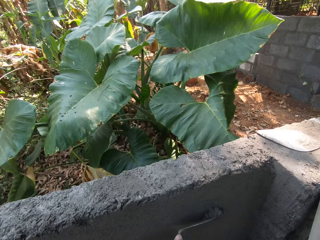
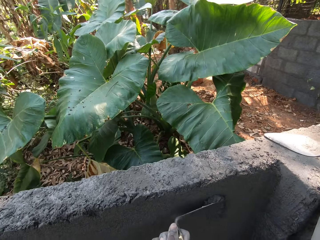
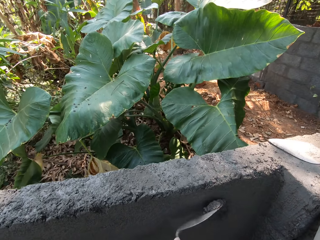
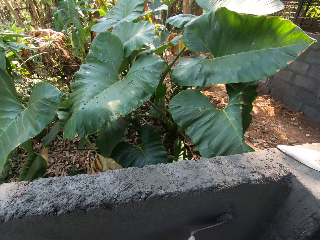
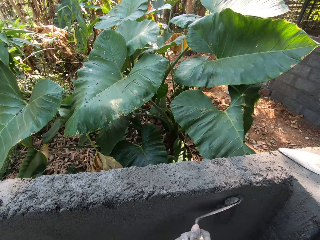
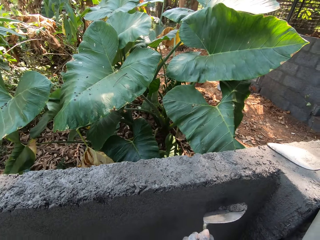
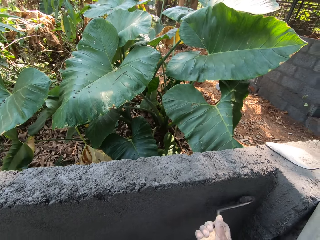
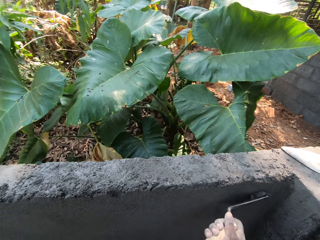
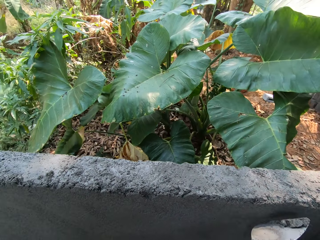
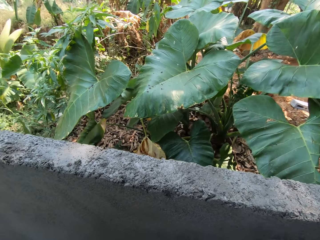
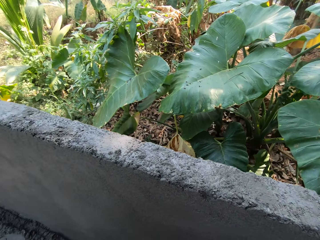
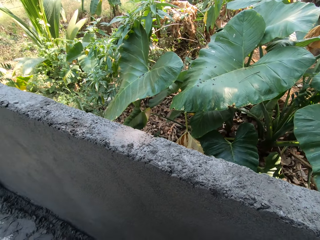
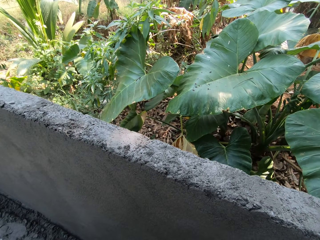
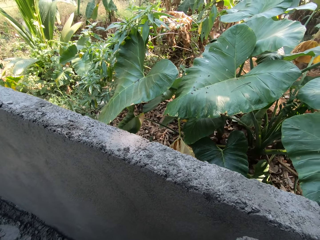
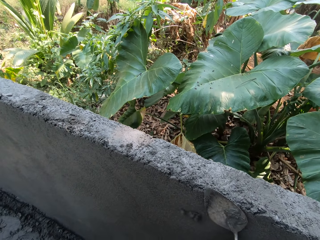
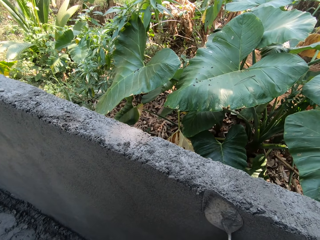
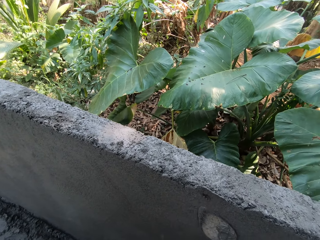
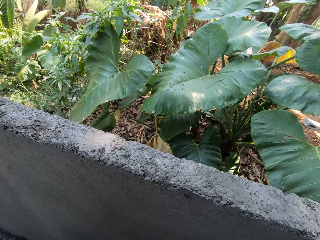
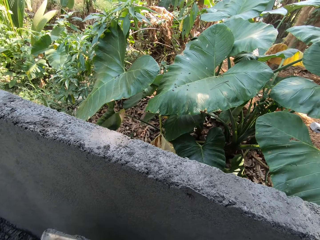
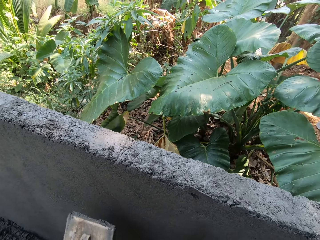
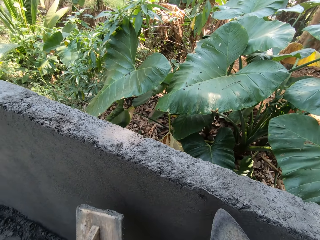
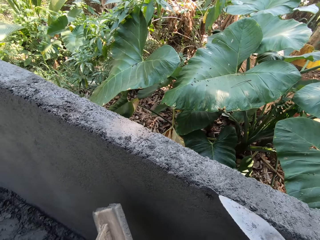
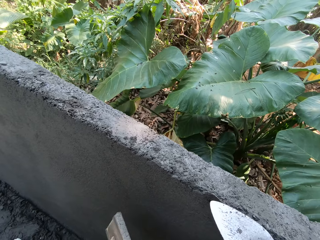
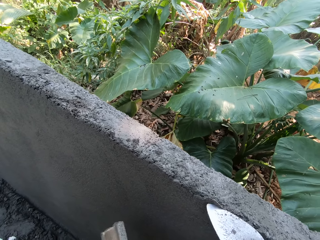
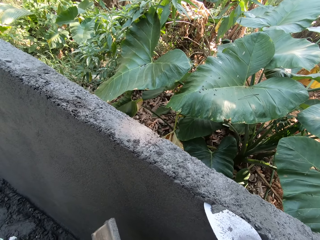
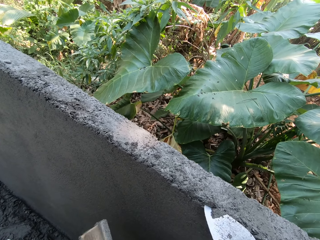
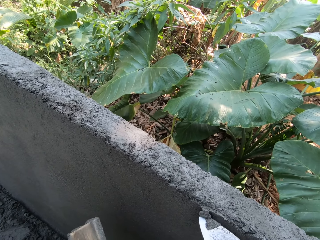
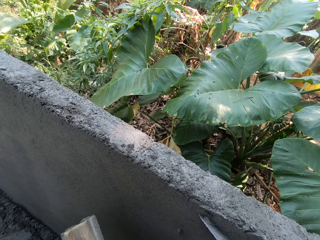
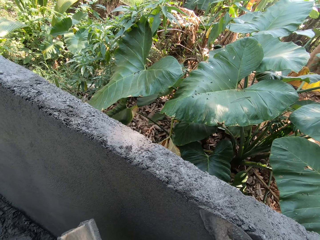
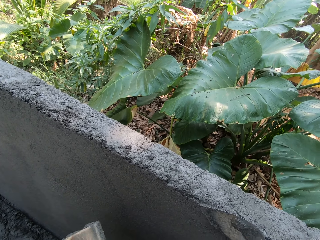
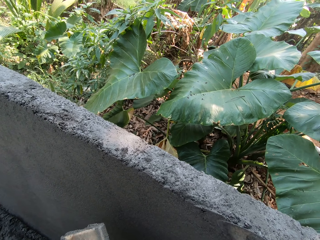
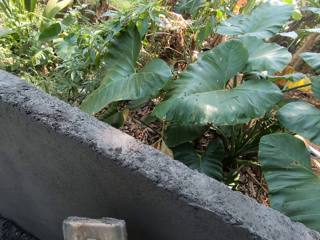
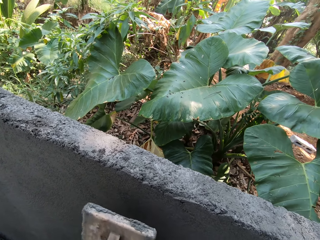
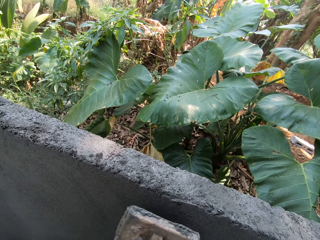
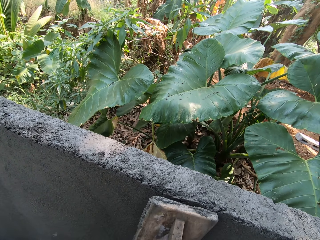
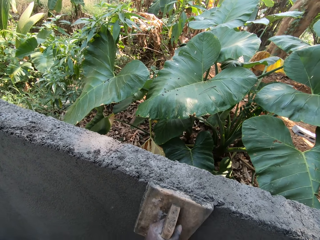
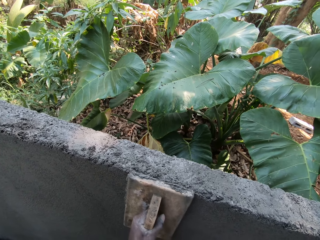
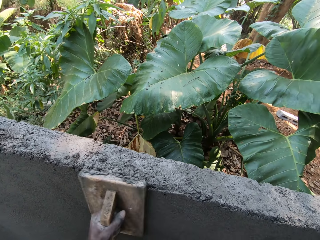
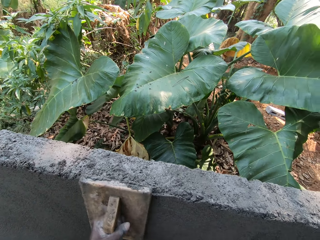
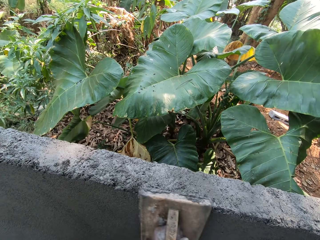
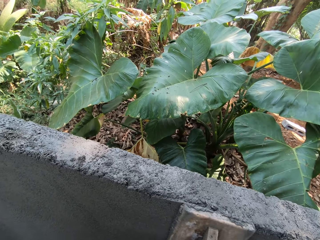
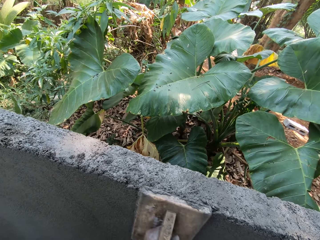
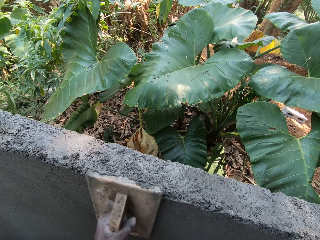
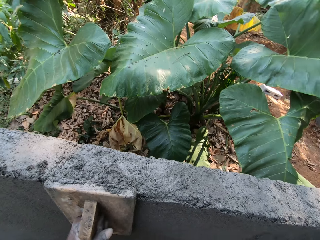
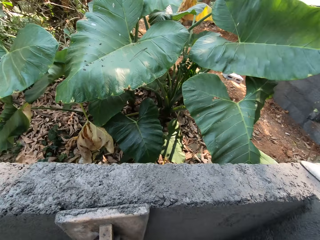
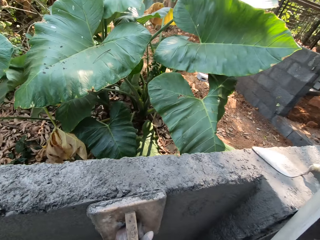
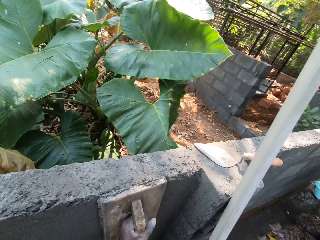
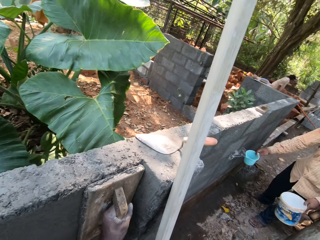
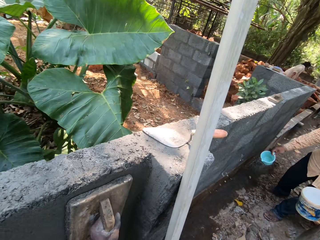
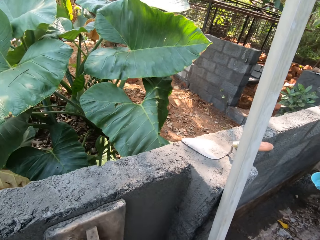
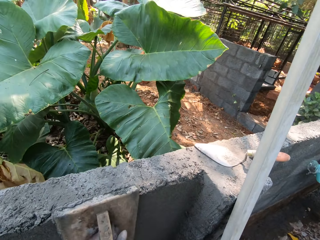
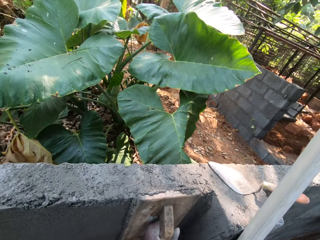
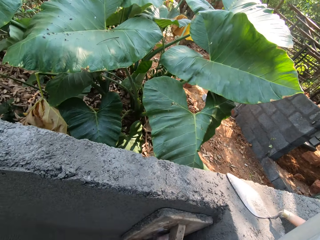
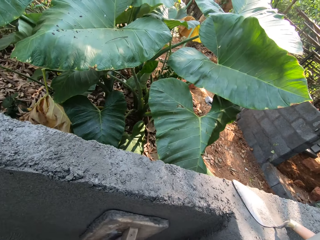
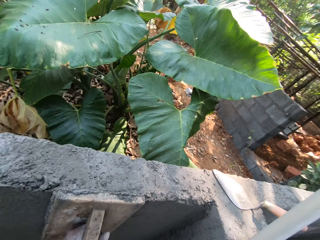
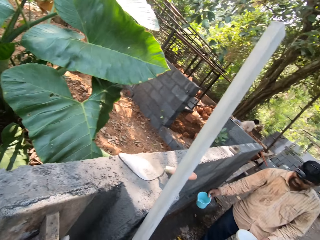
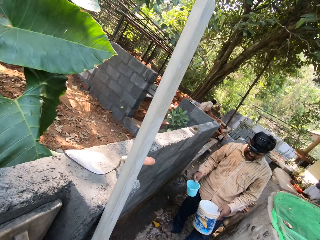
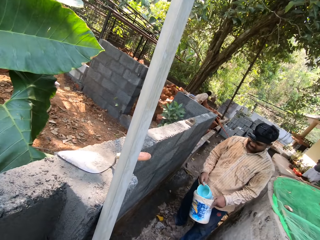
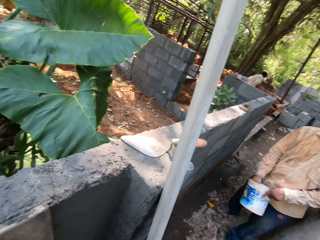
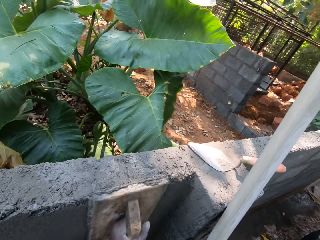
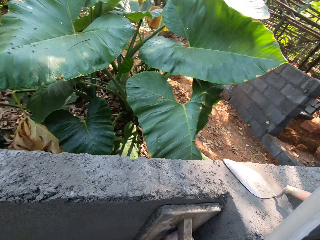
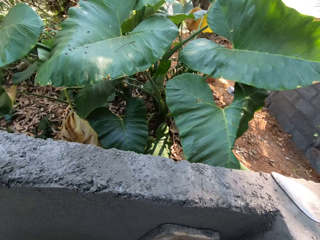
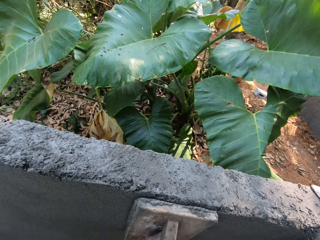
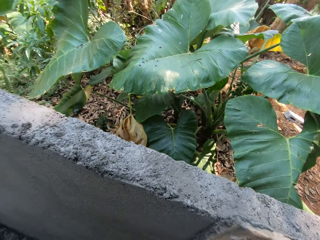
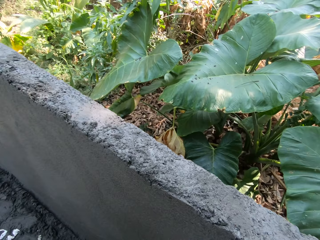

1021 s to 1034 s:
The camera wearer plasters the wall with the trowel in his right hand. He smoothens the wall with the wooden float in his left hand. He interacts at the construction site.

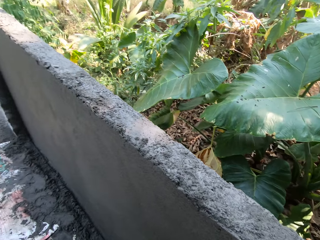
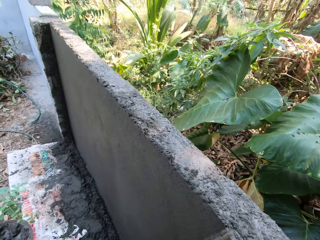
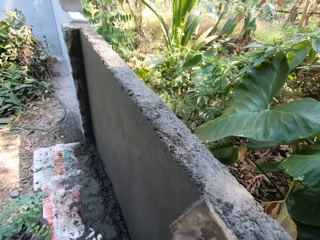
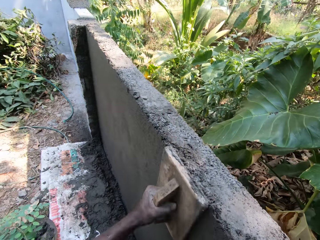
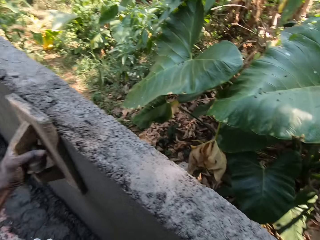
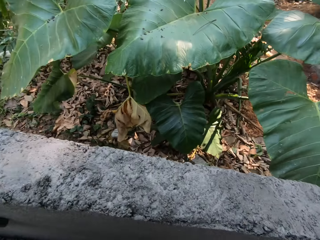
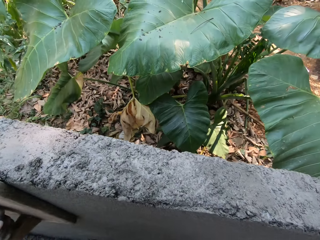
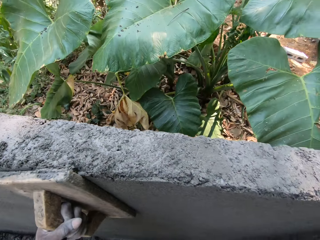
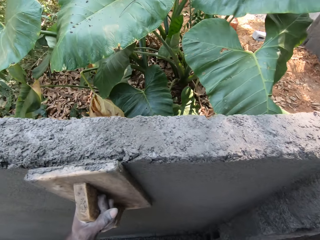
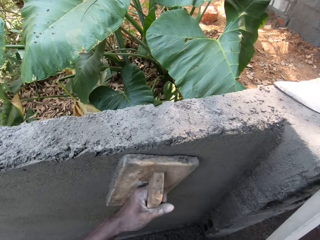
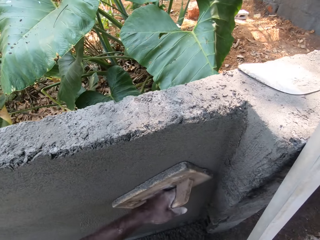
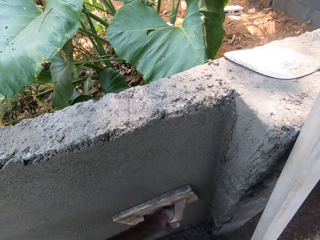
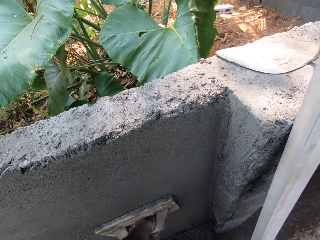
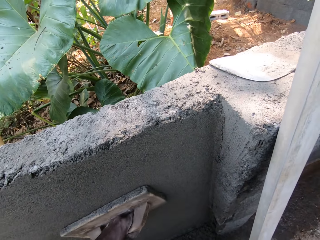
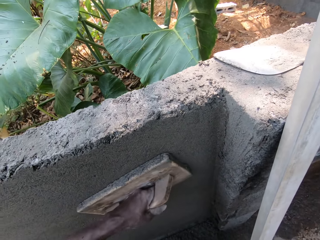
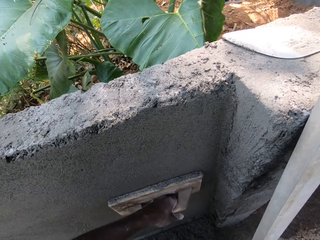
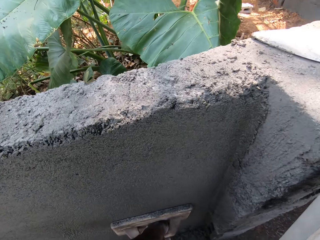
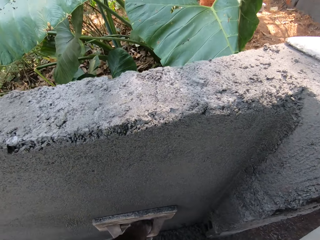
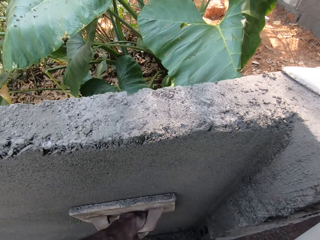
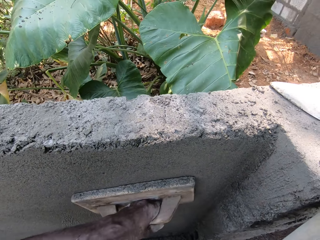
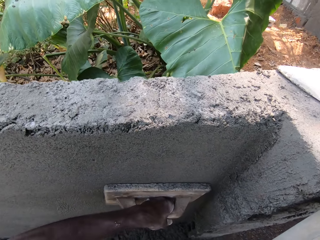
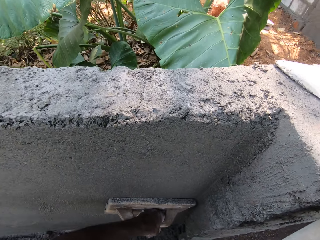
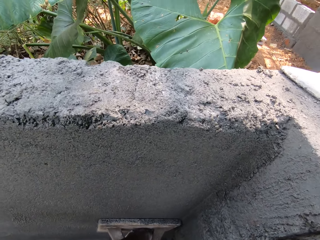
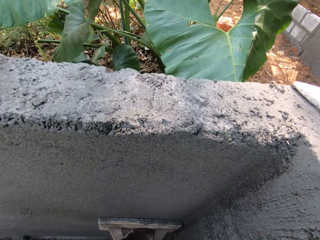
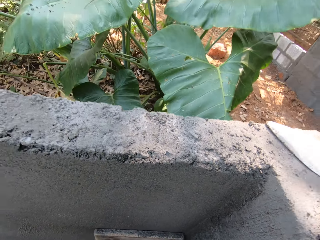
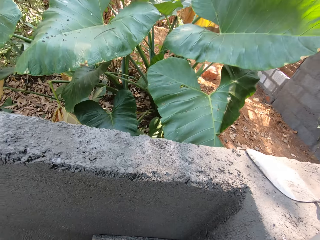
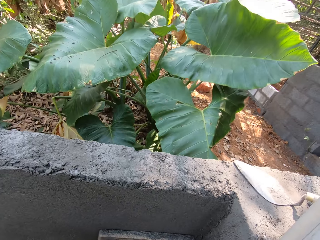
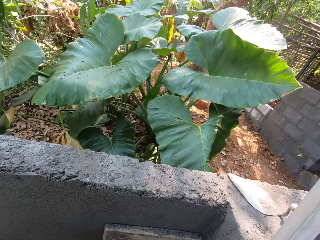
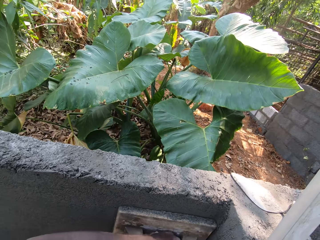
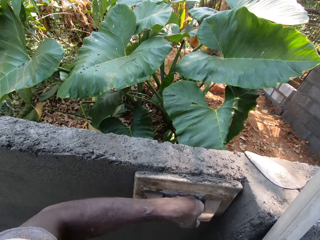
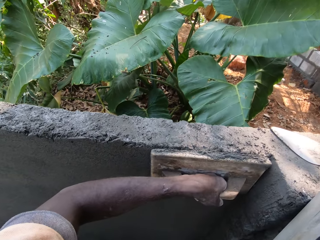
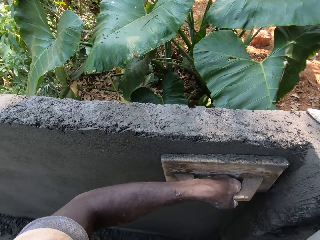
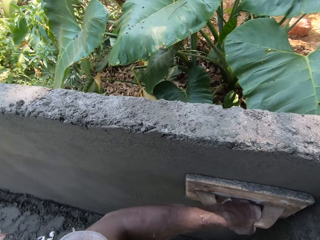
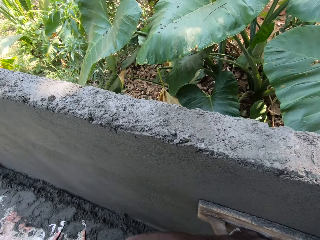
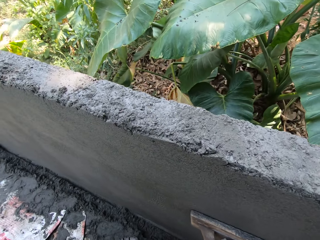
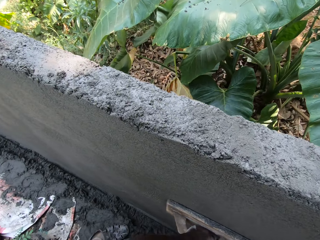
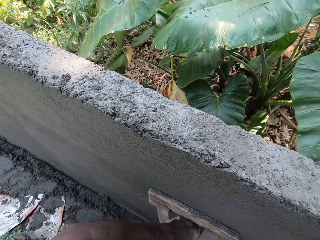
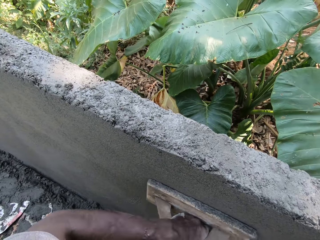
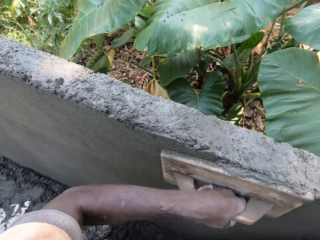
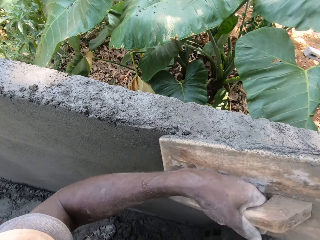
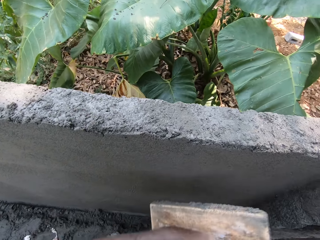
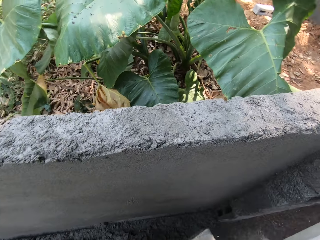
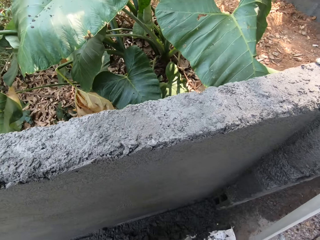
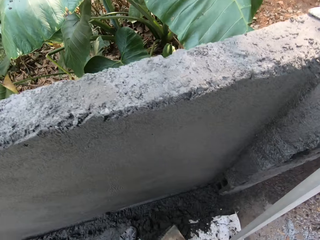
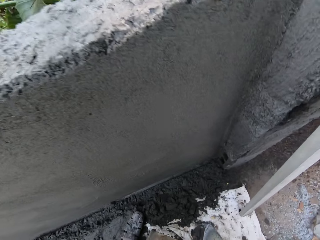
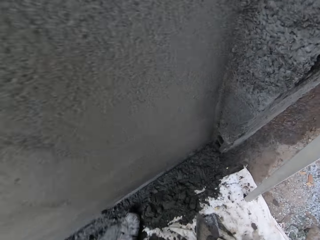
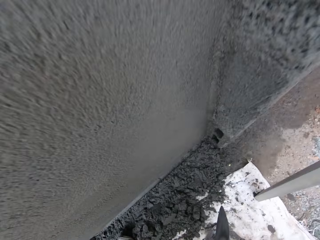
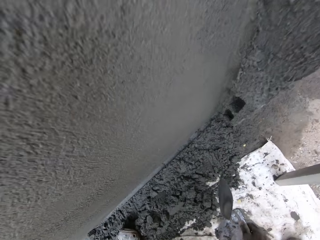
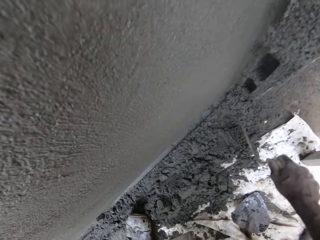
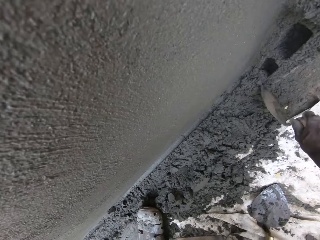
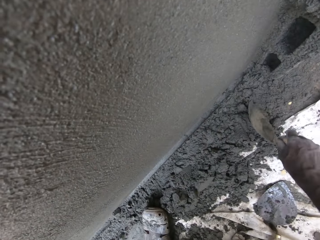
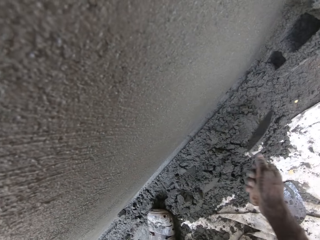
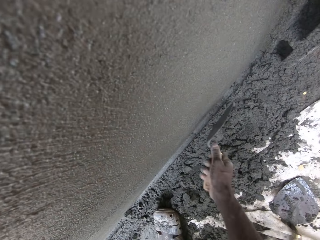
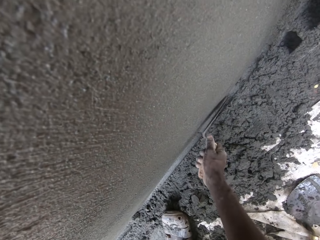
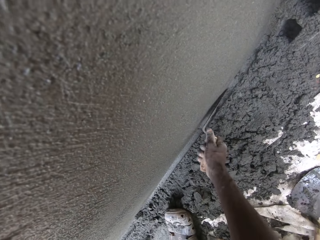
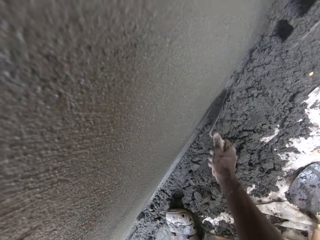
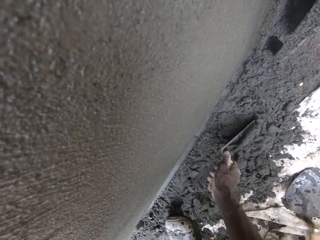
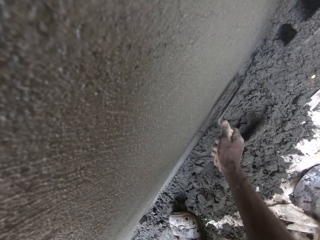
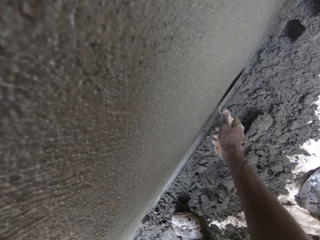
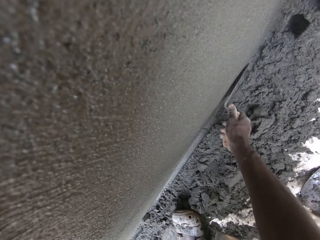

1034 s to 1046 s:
The camera wearer touches mortar on the ground with the trowel in his right hand. He scrapes mortar off the wall.
